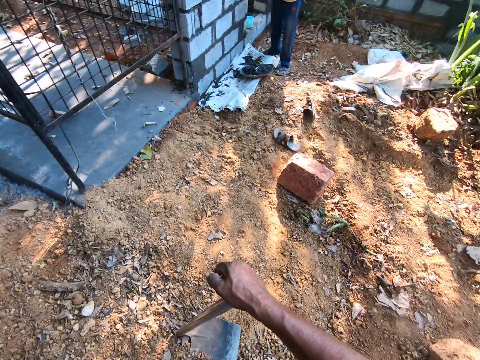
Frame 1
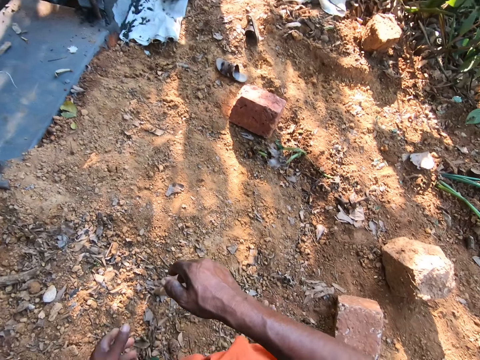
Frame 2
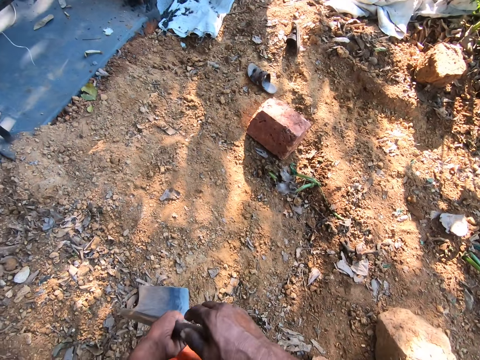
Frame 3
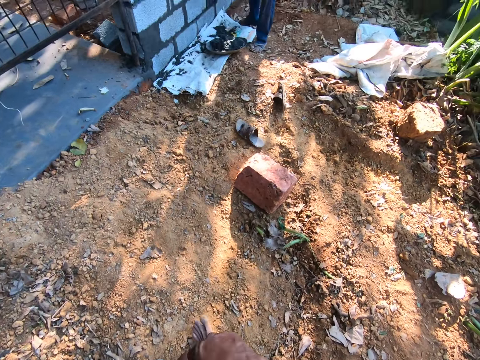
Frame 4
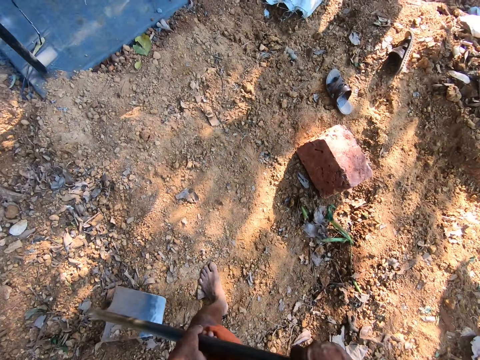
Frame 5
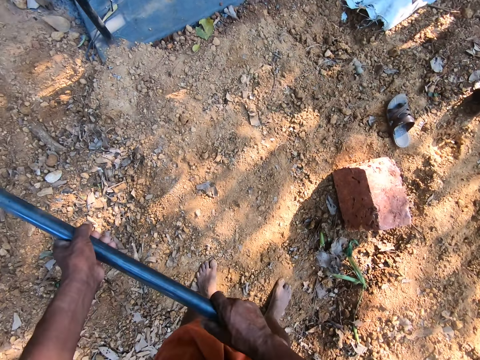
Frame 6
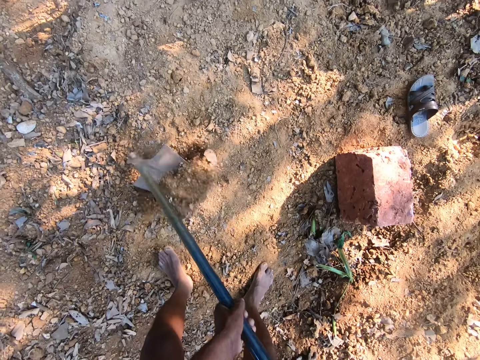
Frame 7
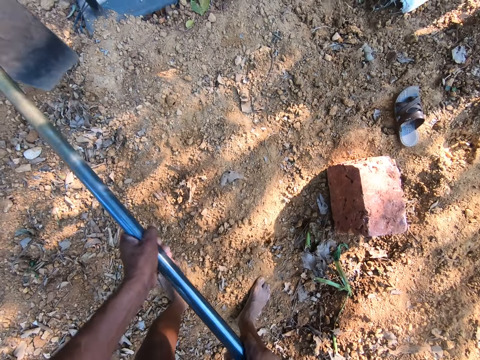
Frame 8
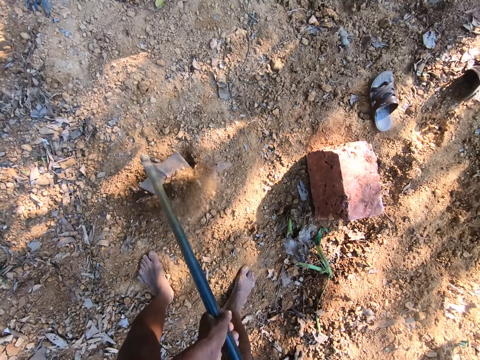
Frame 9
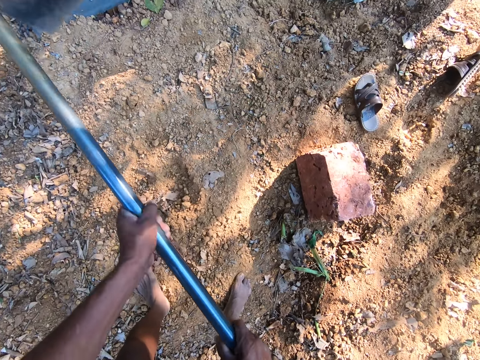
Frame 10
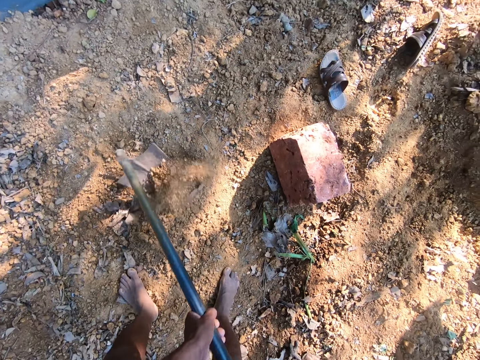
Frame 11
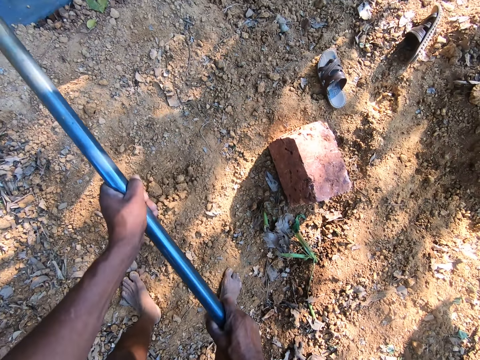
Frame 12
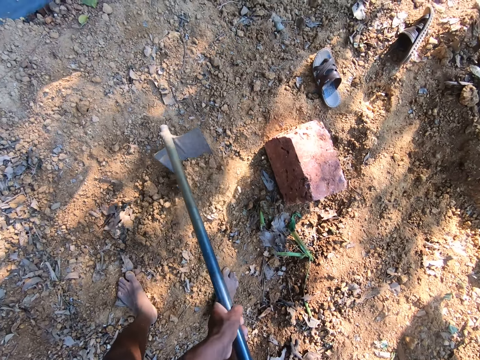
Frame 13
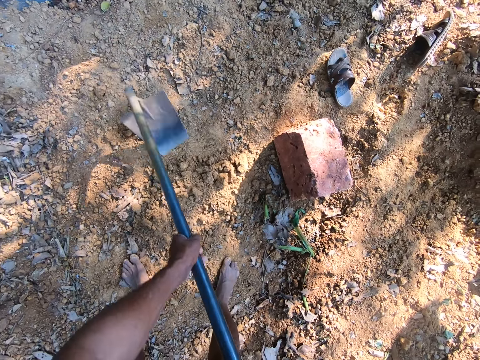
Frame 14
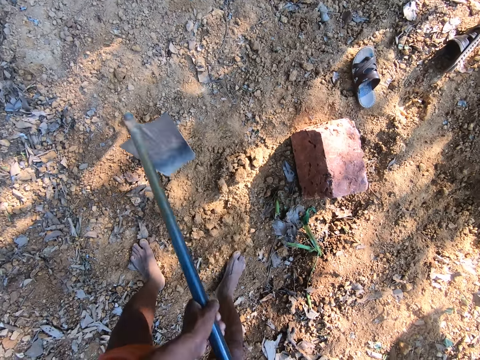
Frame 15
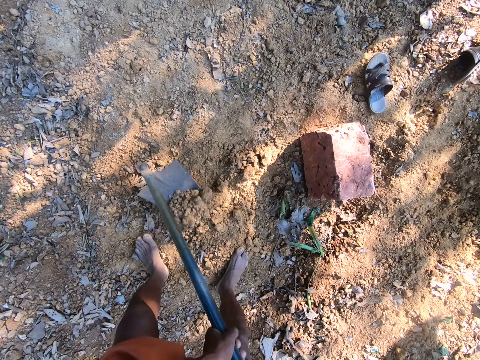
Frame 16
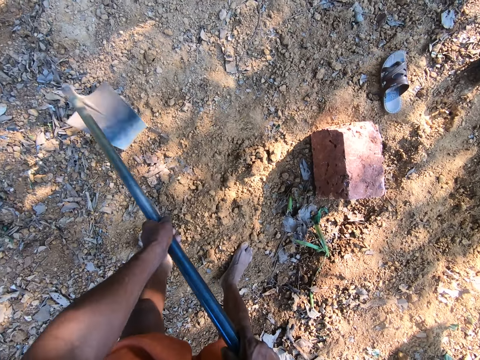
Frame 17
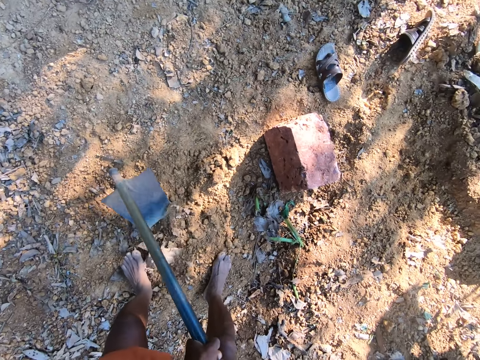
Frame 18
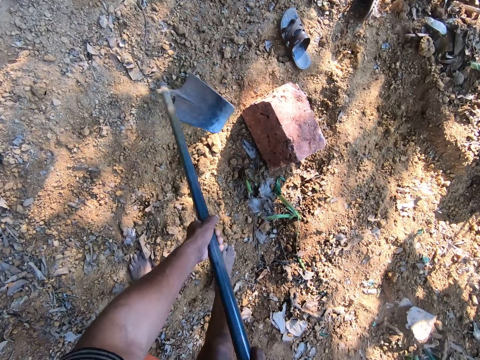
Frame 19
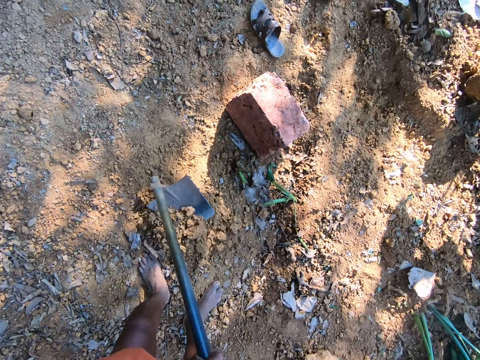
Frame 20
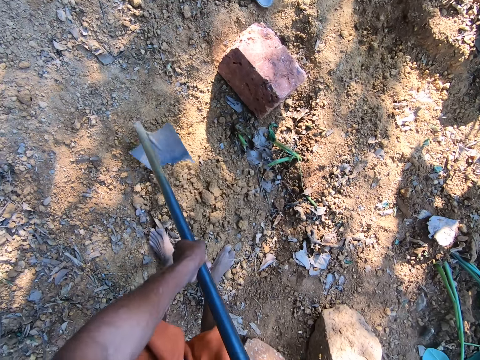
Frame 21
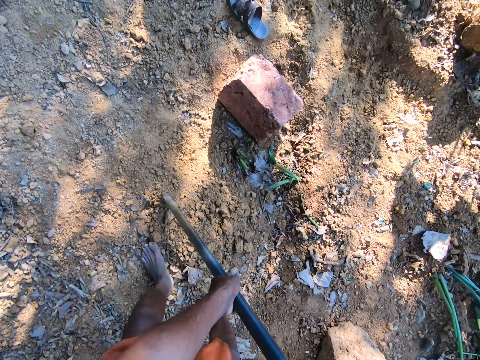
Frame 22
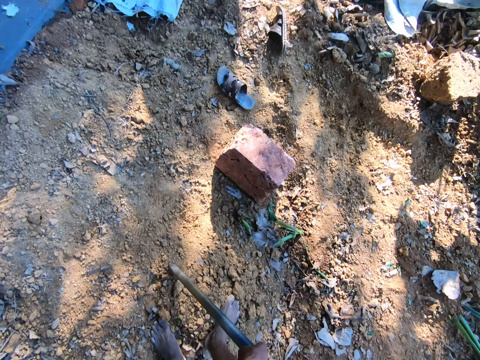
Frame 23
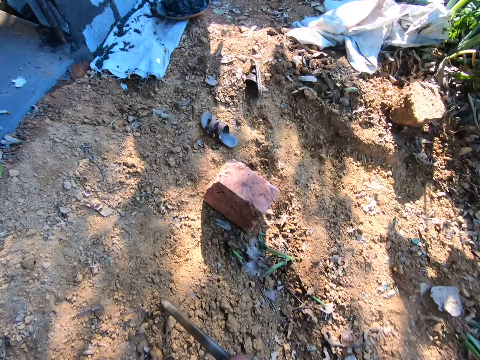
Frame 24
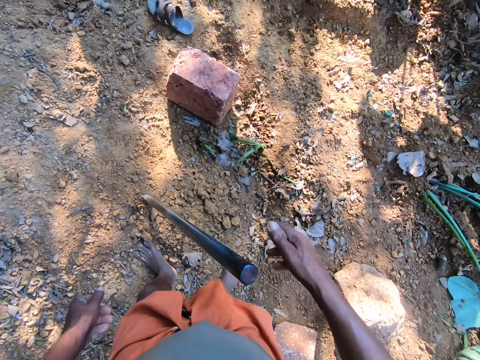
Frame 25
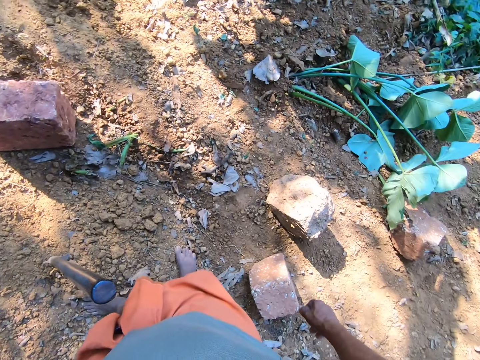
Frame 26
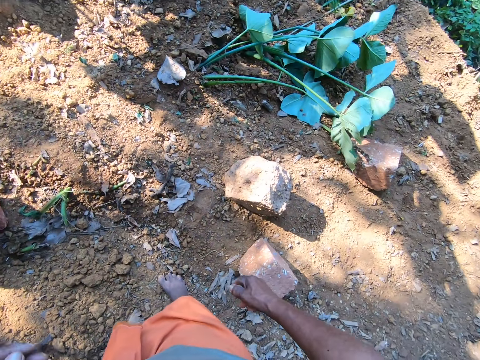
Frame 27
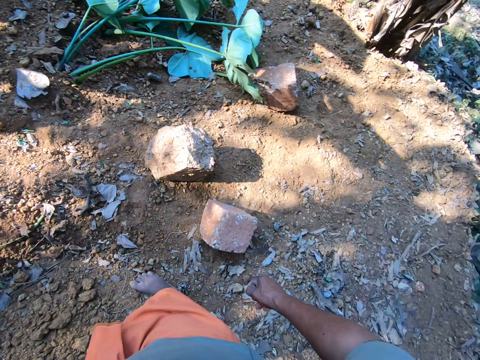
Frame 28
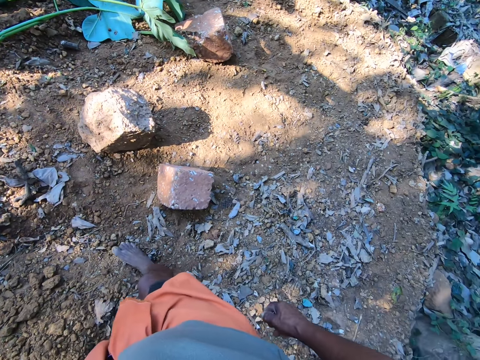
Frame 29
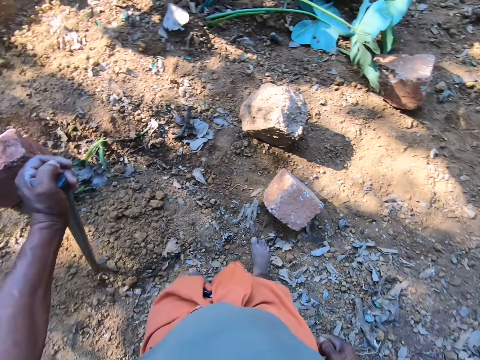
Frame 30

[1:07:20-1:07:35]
The camera wearer scrapes the ground surface with the hoe in his hands. He digs with the hoe. He piles soil on the hoe with the right leg. He drops the hoe on the ground with his hands. He looks around. He holds the hoe with his left hand.

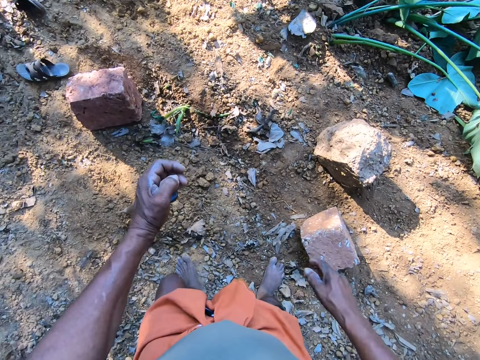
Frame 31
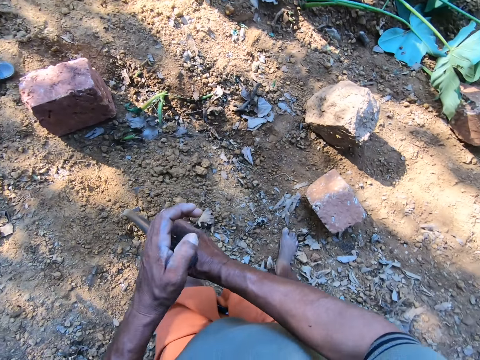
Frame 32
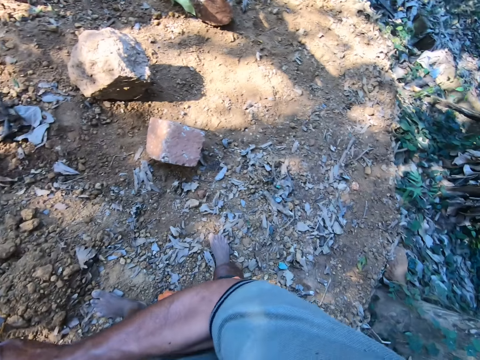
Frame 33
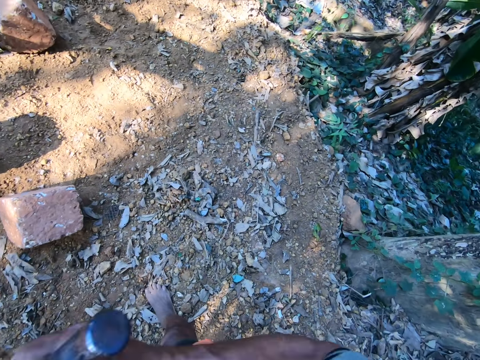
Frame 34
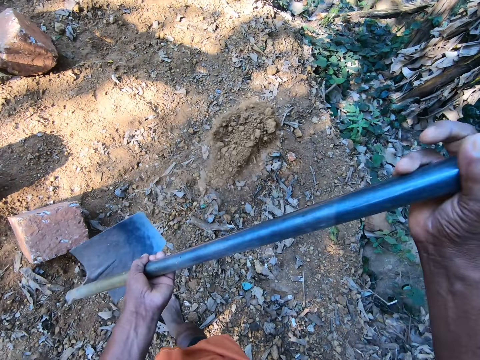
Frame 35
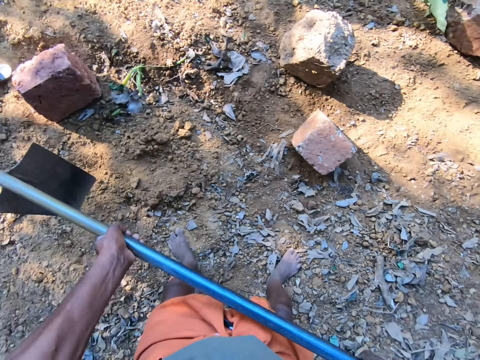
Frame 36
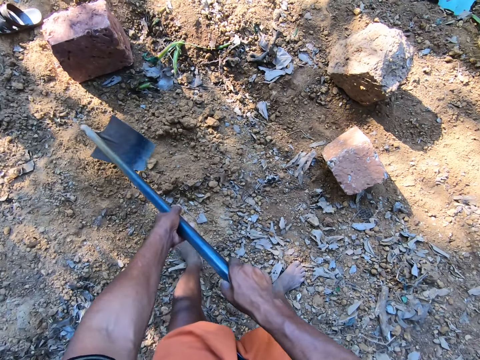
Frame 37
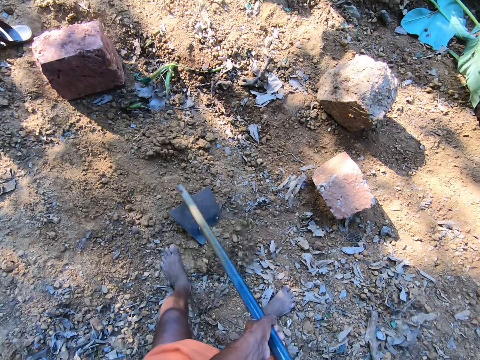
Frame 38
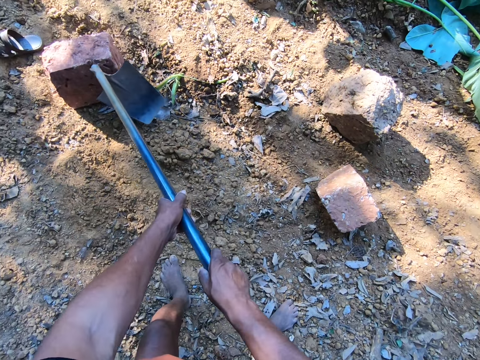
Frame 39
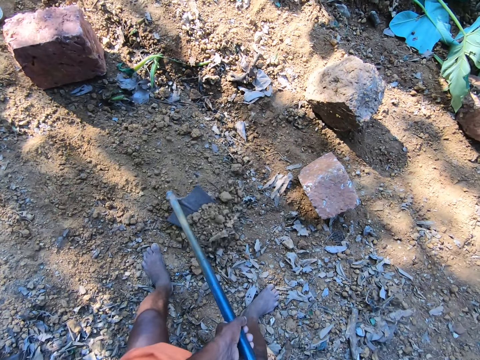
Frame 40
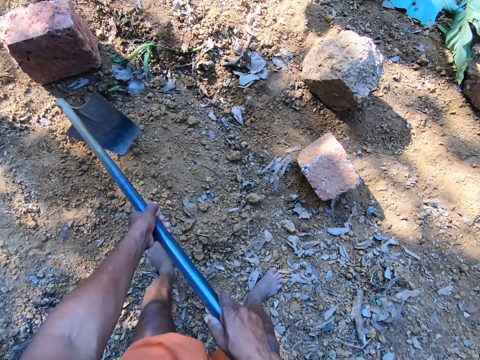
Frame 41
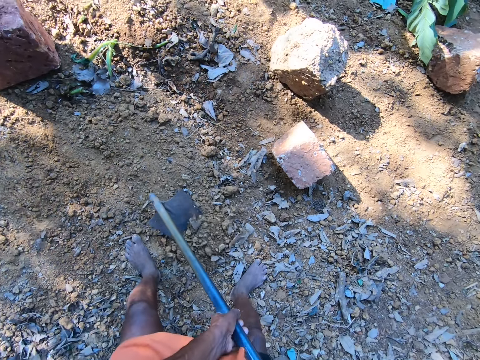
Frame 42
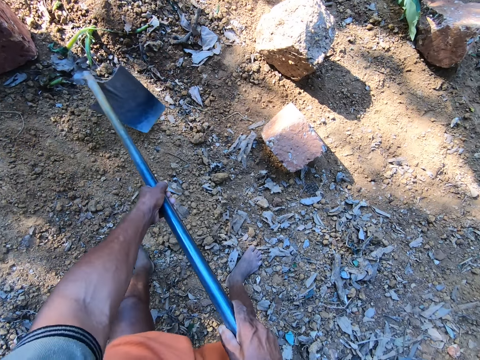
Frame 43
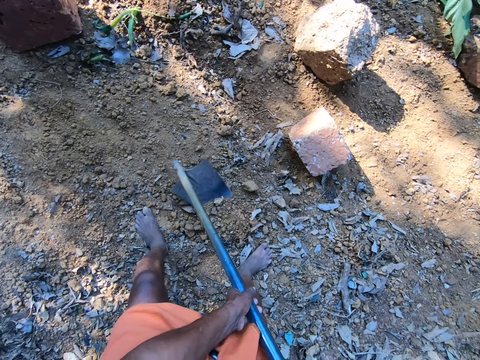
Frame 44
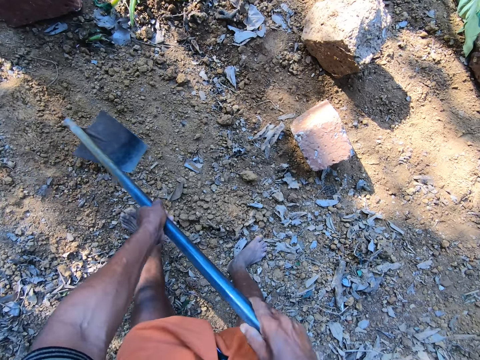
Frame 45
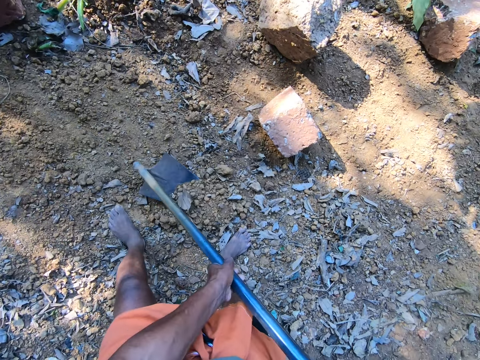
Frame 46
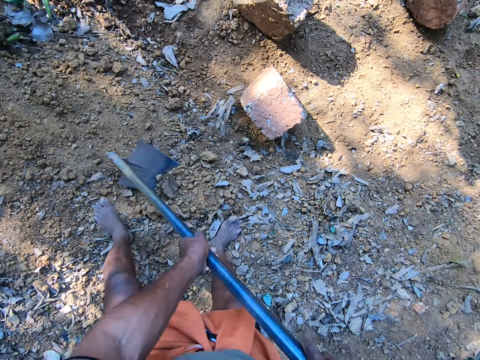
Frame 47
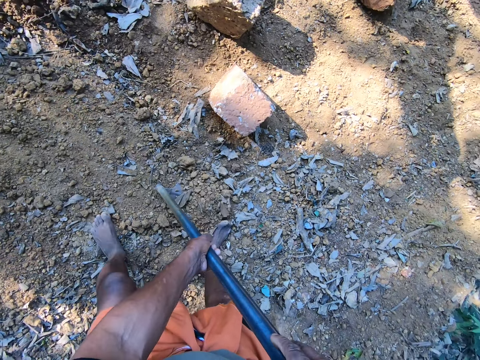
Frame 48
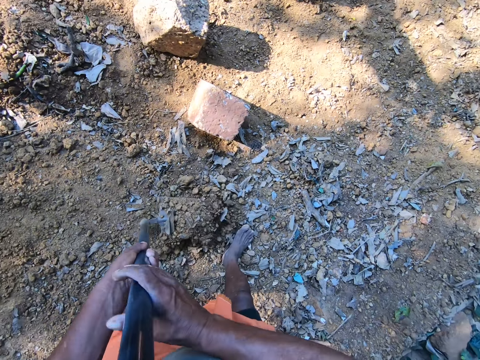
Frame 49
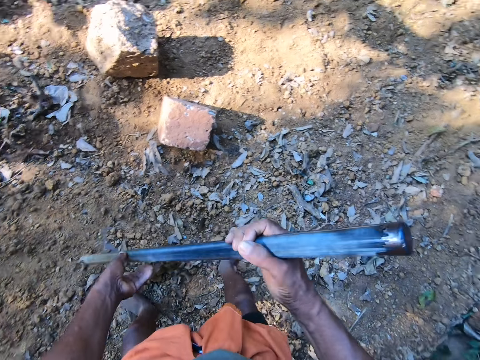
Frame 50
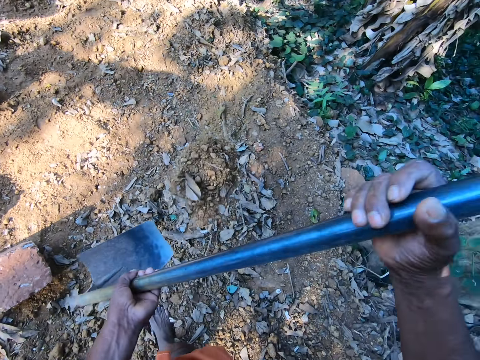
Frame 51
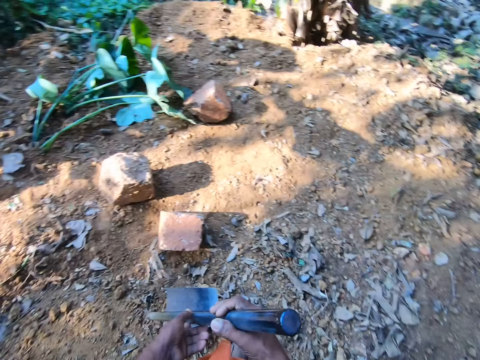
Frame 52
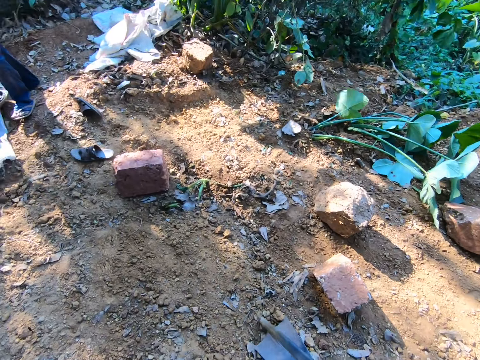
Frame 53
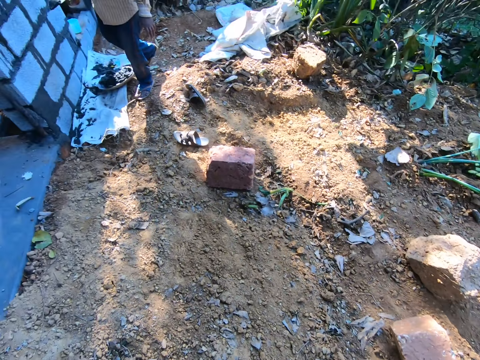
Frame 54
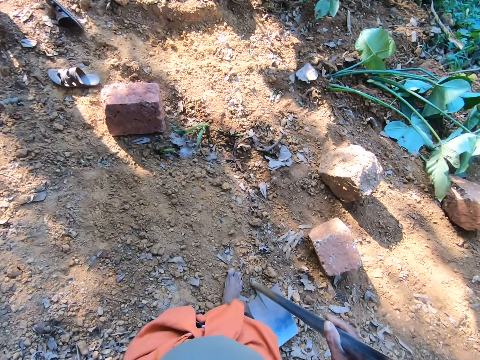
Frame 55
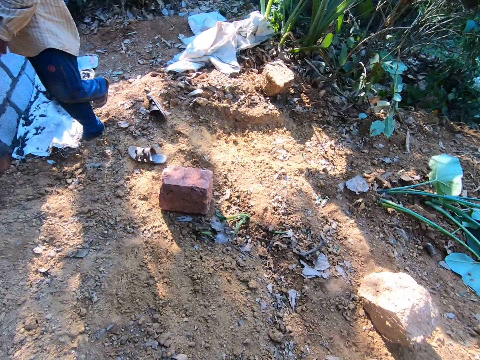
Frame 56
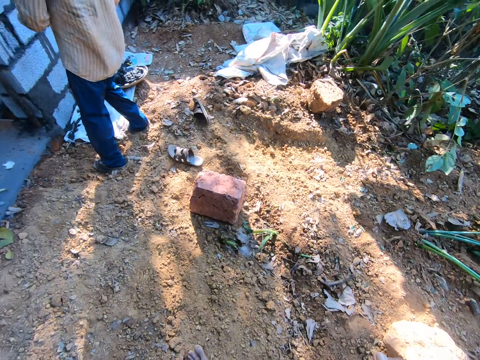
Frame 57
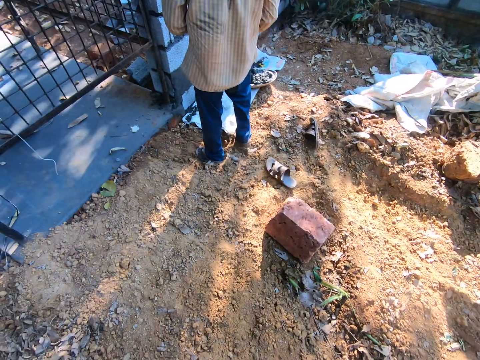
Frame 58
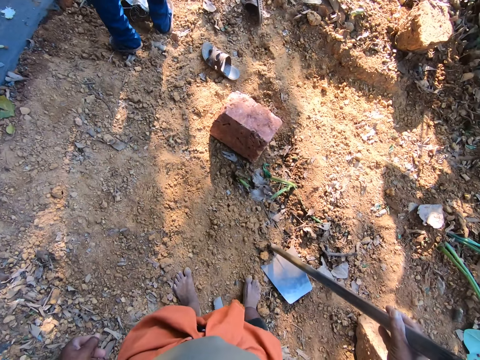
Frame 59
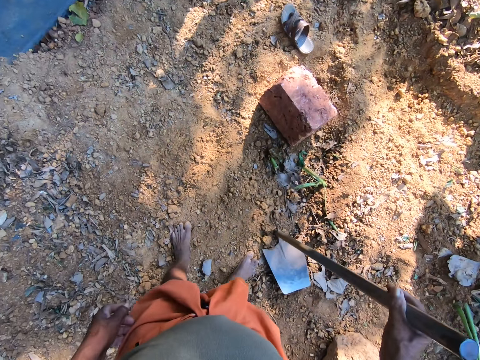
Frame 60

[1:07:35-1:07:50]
The camera wearer holds the hoe with both hands. He throws sand with the hoe in his hands. He pours the soil on the hoe blade onto the ground. He scrapes the ground surface with the hoe in his hands. He digs with the hoe. He digs into the soil with the hoe and lifts the soil with the hoe. He throws the sand with the hoe in his hands. He pours the soil on the hoe blade. He removes his left hand from the hoe and hits the hoe on the ground with his right hand. He looks around the farm.
